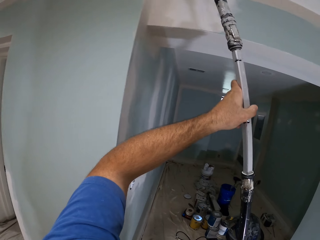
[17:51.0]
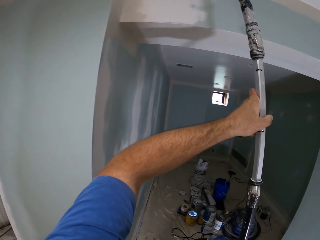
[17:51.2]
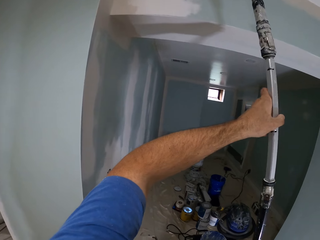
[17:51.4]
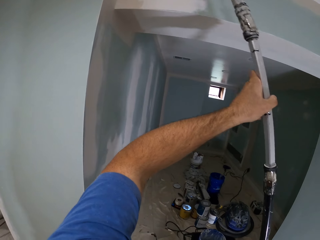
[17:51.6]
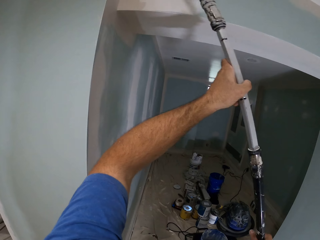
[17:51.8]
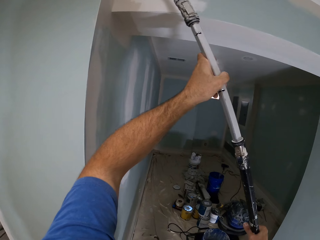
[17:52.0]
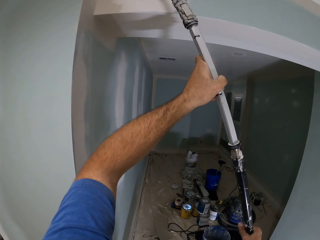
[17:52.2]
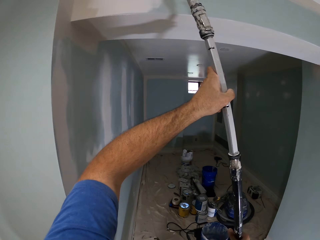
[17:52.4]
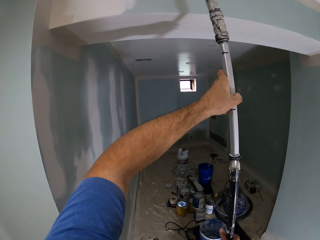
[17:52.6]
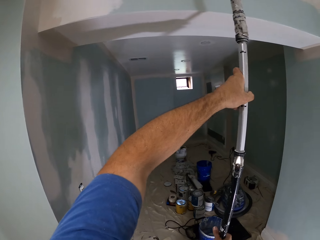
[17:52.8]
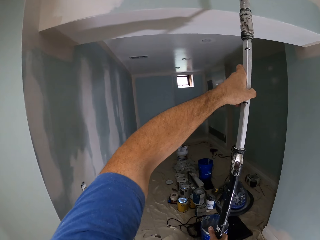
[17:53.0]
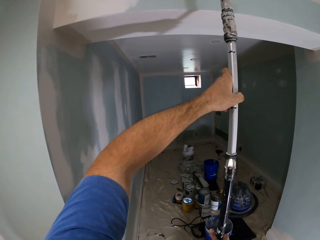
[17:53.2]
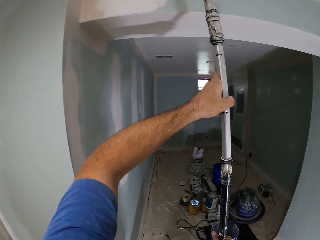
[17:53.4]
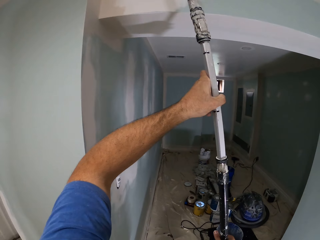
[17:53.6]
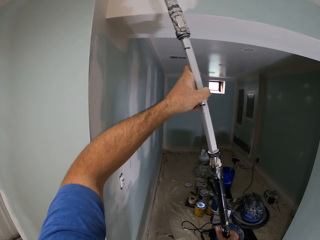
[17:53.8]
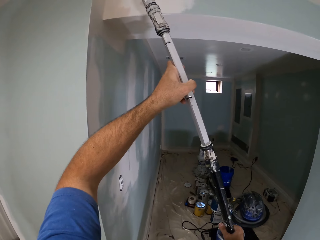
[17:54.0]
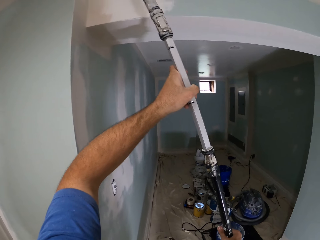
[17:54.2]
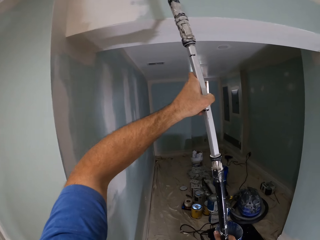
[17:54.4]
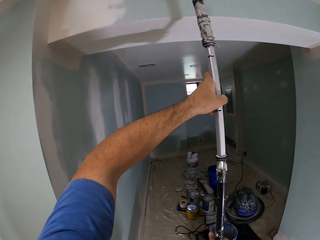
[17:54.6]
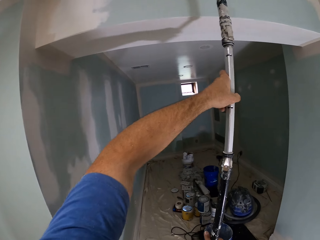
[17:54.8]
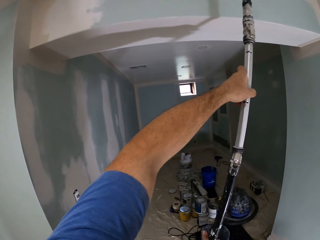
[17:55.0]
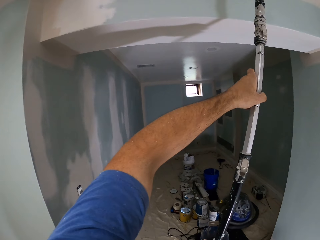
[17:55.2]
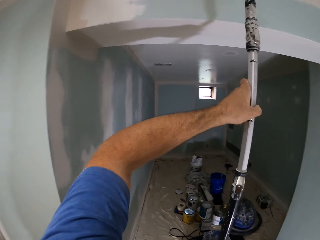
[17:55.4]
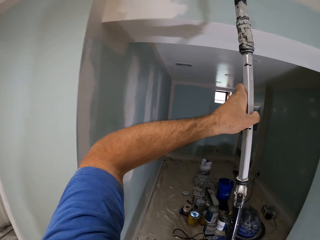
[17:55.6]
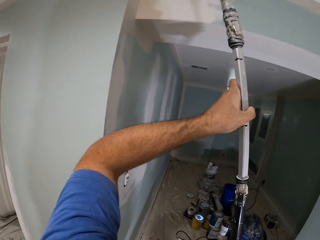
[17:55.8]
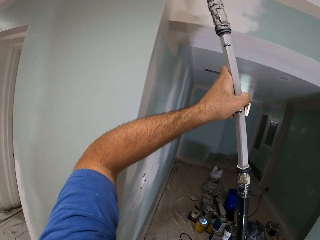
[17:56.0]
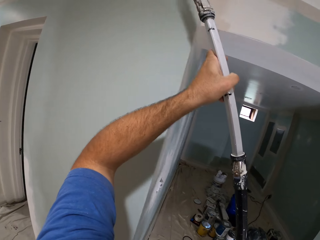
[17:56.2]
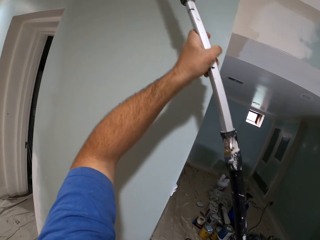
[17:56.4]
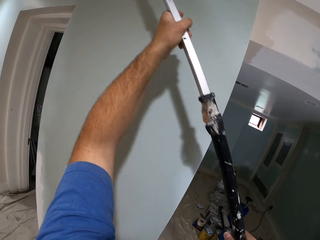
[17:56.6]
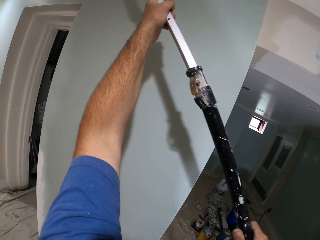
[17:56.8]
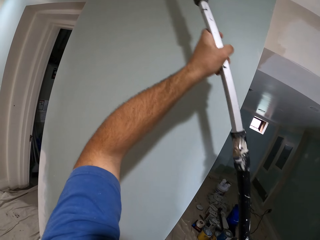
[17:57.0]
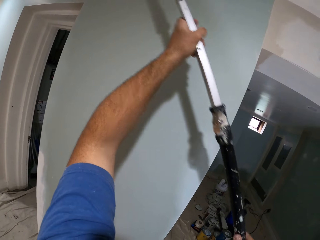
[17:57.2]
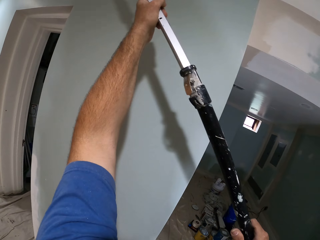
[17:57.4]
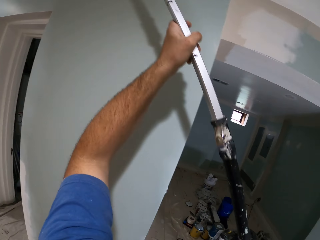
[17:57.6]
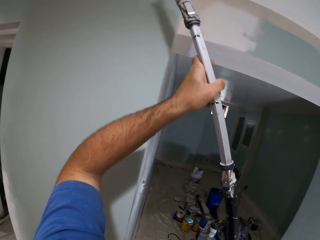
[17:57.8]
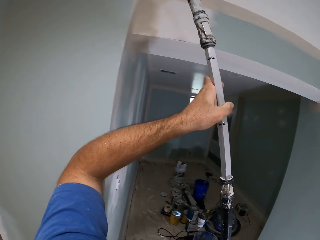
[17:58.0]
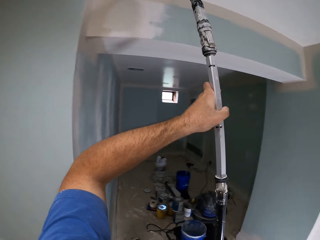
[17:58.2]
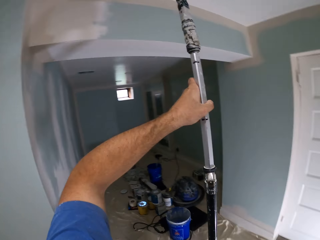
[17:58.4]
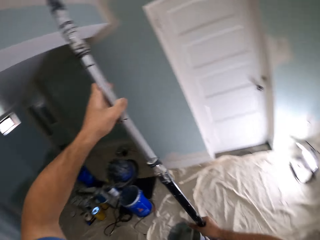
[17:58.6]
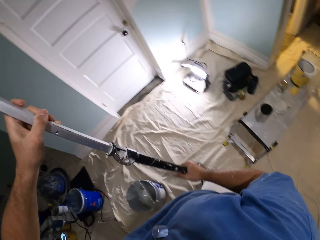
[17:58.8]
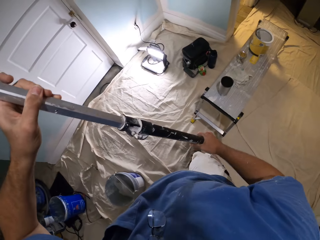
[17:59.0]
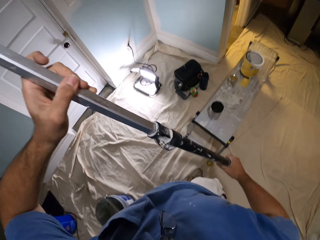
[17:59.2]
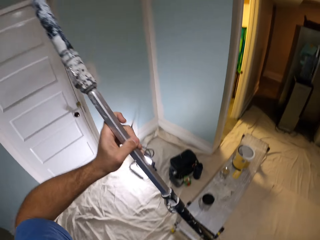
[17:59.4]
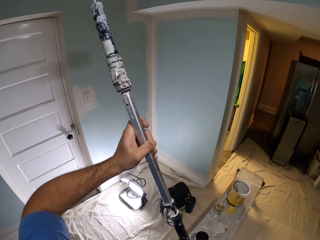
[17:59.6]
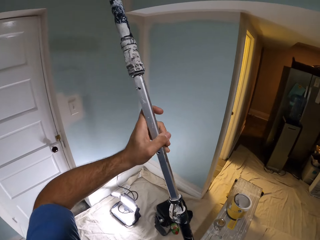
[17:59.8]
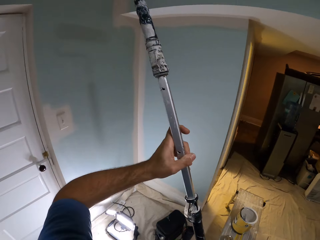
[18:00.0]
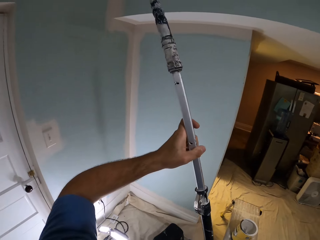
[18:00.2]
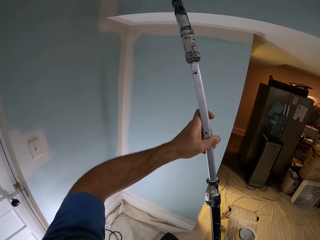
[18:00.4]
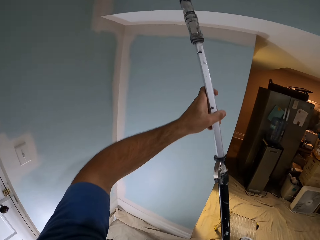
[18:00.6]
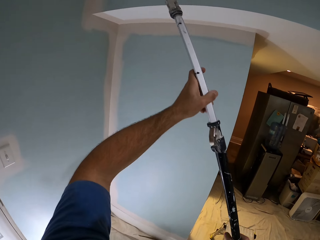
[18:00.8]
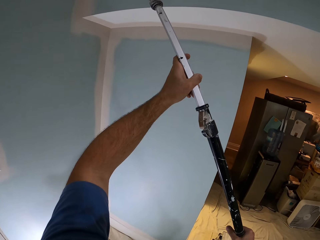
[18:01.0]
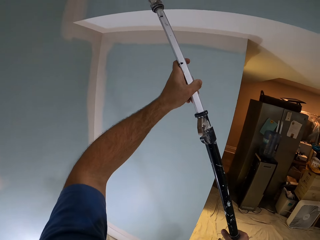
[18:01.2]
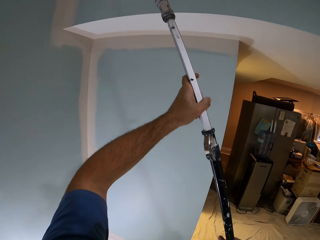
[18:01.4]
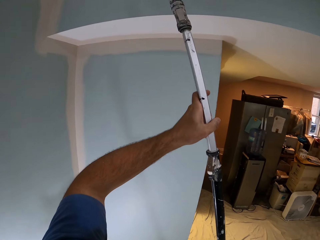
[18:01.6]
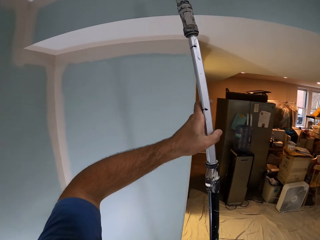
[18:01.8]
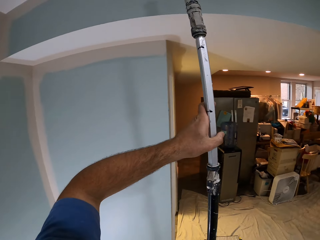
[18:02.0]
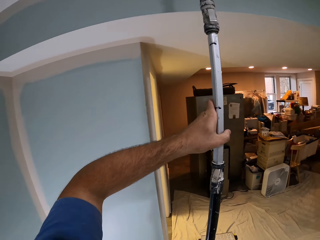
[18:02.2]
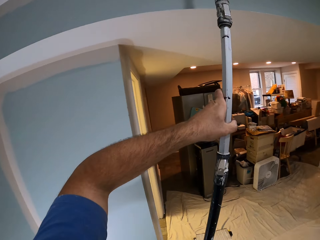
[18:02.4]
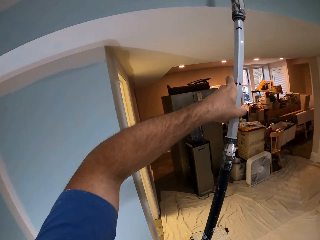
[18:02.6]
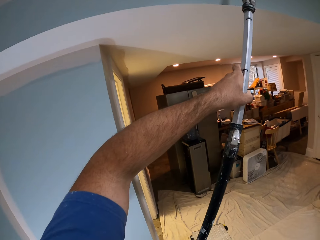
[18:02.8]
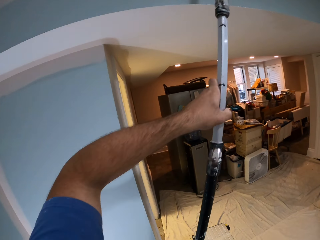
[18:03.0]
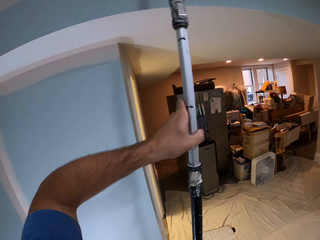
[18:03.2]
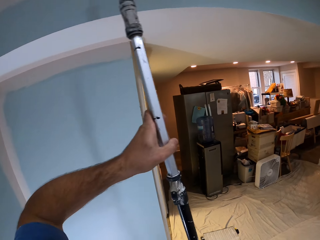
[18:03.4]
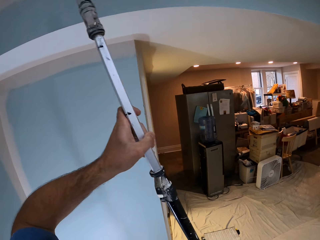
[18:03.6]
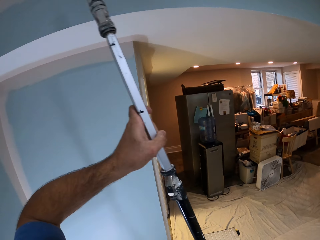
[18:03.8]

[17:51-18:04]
The camera wearer looks down and walks towards a wall of a room.

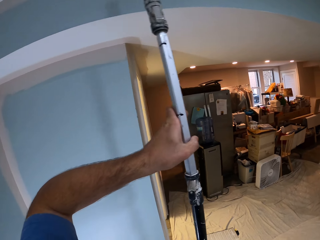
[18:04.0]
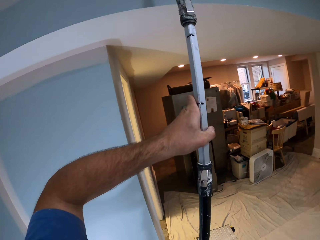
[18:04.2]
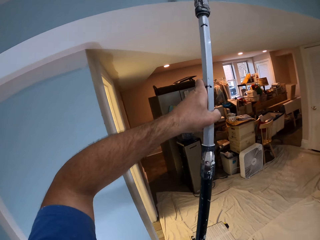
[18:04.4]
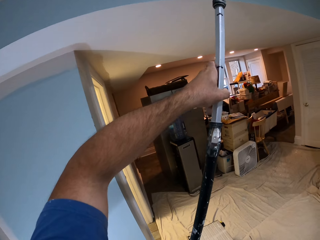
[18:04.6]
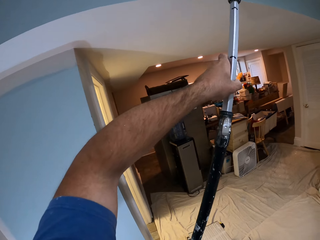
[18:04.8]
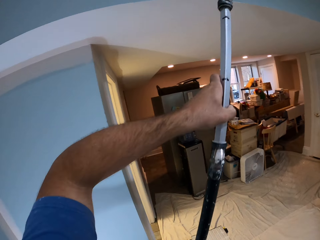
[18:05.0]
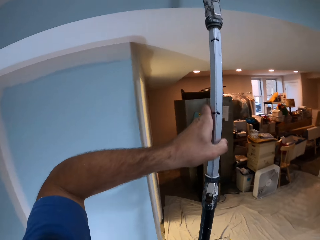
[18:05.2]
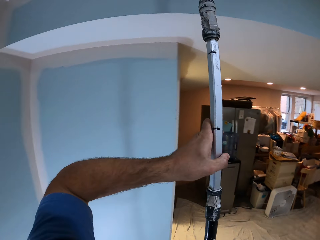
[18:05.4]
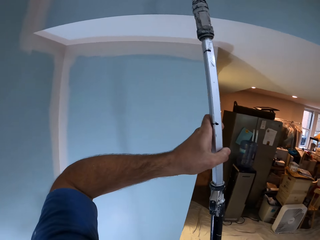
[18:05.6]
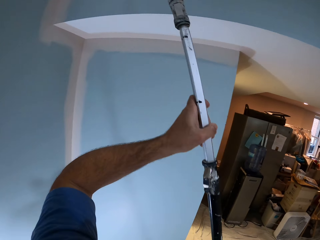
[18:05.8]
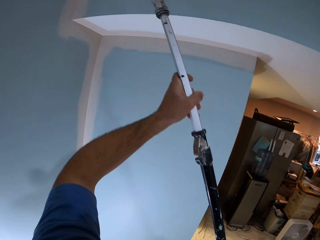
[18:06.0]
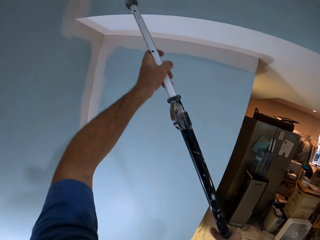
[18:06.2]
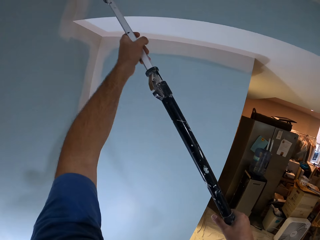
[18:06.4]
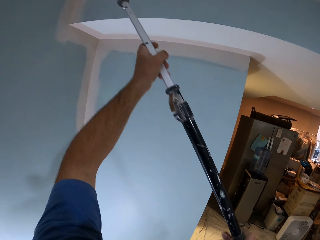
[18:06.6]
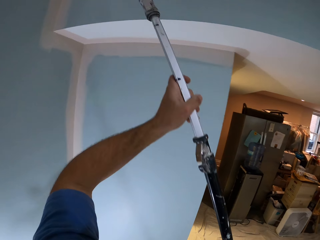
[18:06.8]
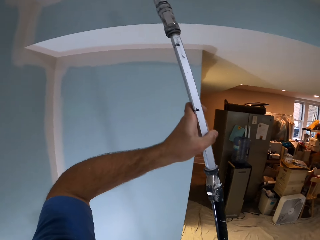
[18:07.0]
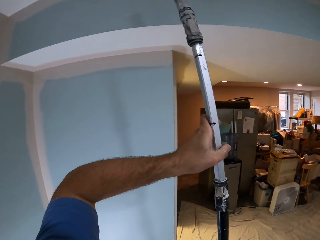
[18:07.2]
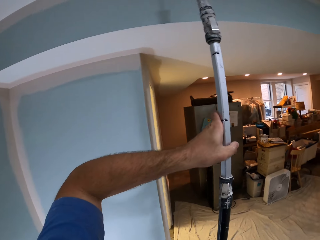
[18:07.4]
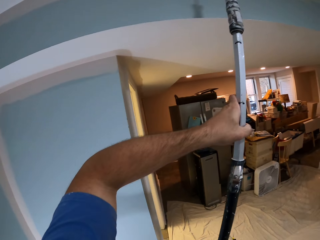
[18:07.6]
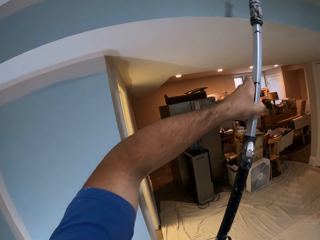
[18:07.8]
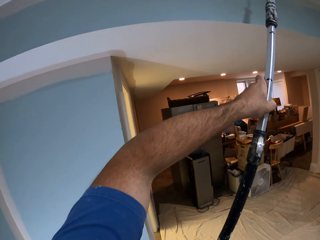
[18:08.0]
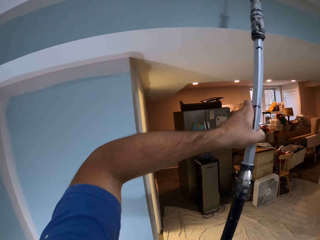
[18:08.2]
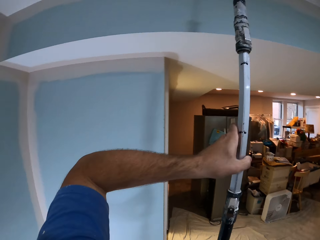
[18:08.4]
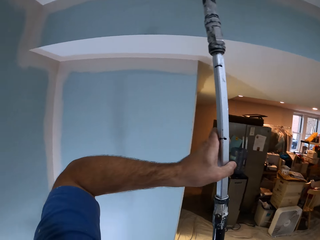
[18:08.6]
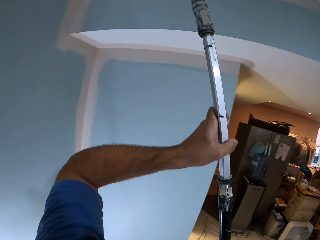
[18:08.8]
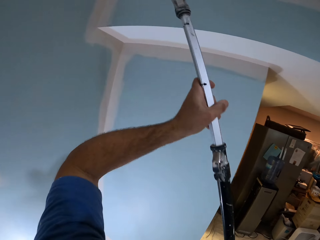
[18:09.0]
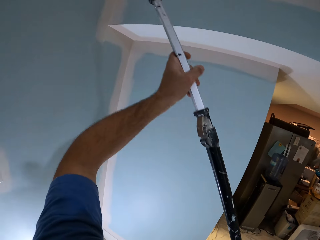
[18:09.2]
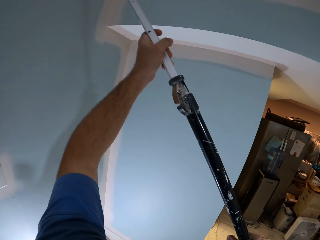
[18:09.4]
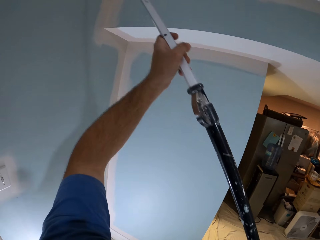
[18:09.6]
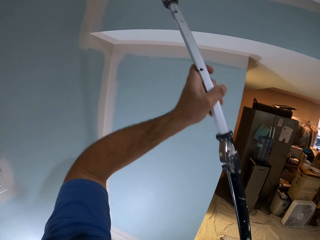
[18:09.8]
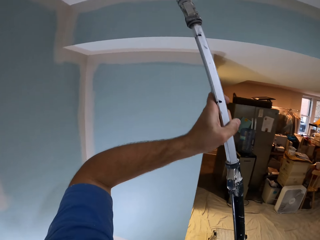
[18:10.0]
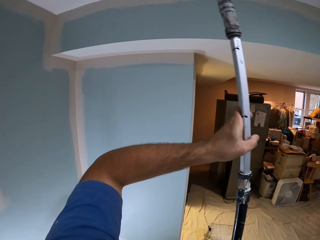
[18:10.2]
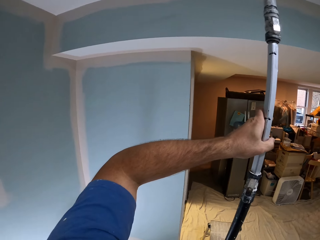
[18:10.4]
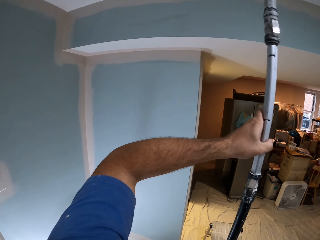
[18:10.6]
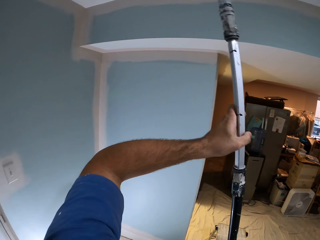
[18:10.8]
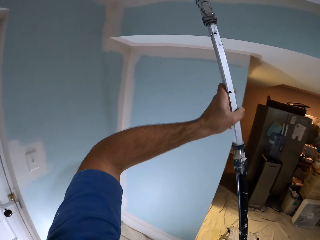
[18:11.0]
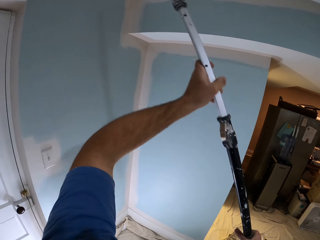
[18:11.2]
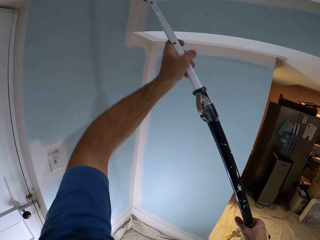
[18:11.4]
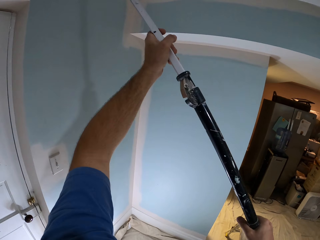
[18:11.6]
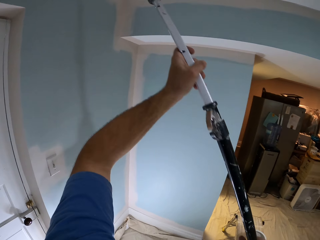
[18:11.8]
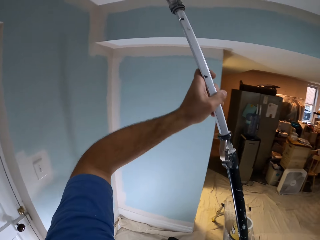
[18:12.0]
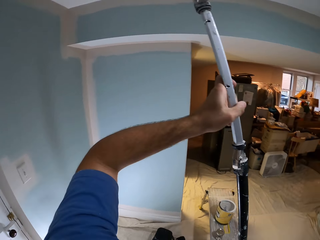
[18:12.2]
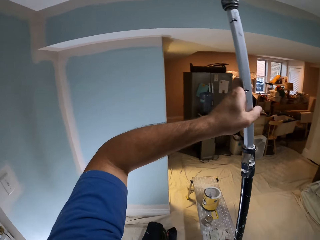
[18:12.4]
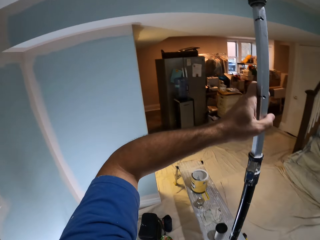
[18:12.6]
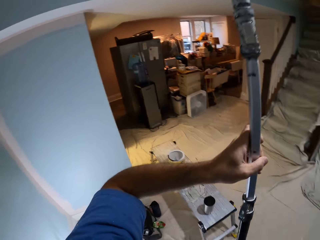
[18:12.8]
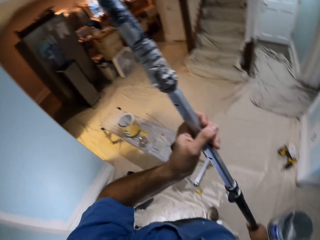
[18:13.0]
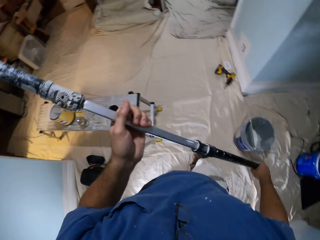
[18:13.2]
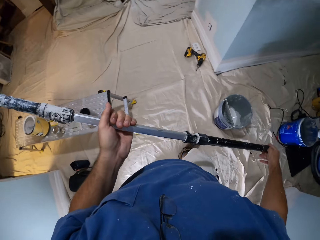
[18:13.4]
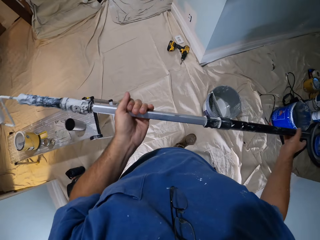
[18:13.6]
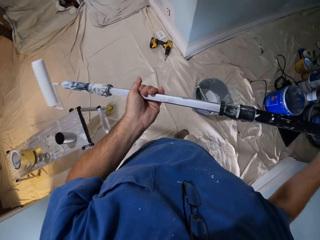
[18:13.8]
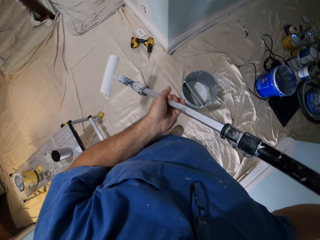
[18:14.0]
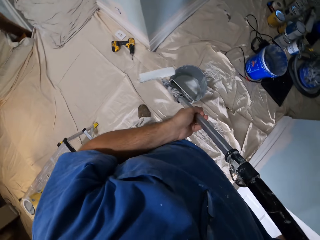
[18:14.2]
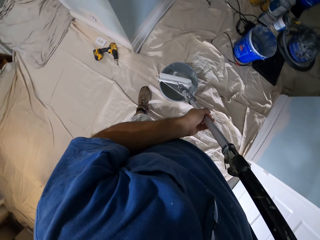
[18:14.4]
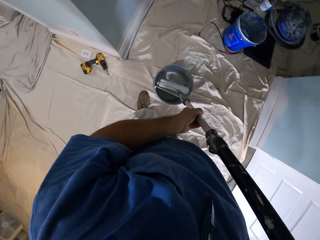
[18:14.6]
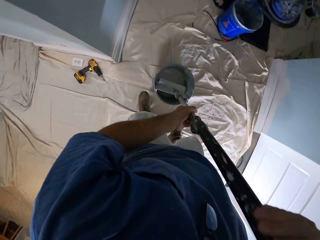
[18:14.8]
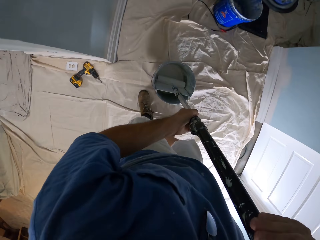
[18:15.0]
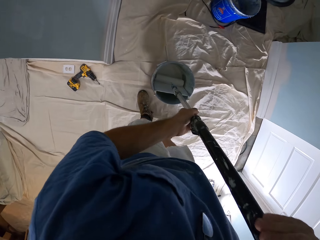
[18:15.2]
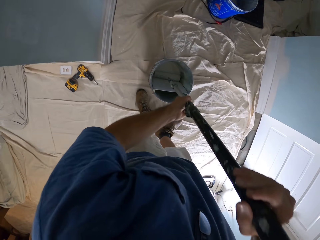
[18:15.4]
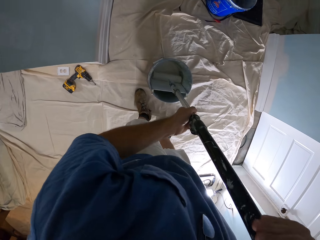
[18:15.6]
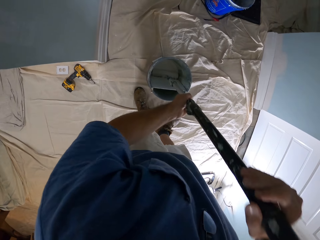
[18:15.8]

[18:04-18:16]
The camera wearer lowers the paint roller and makes a small step towards a paint bucket on a floor. They dip the long paint roller into the paint bucket.
